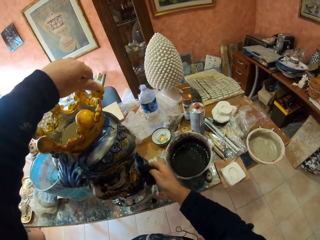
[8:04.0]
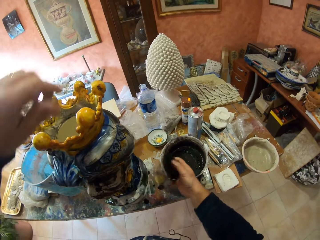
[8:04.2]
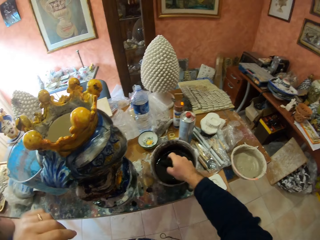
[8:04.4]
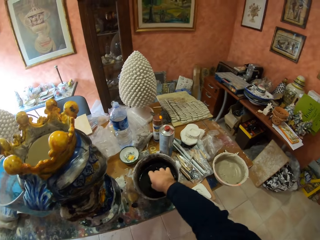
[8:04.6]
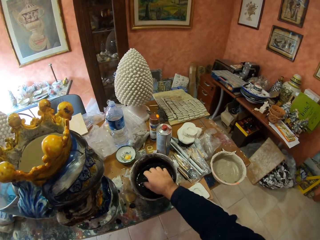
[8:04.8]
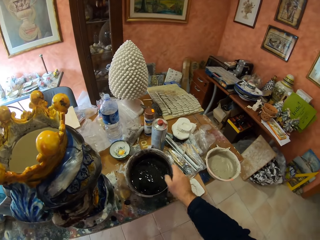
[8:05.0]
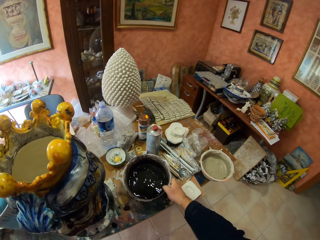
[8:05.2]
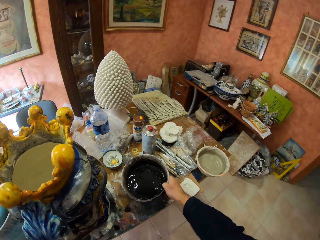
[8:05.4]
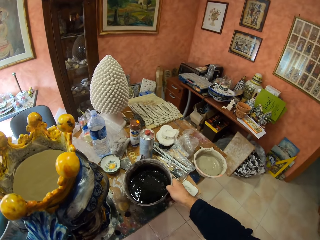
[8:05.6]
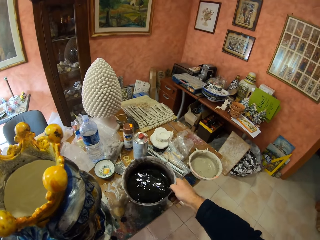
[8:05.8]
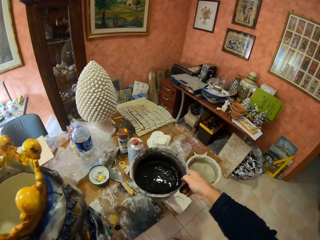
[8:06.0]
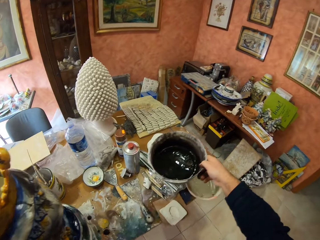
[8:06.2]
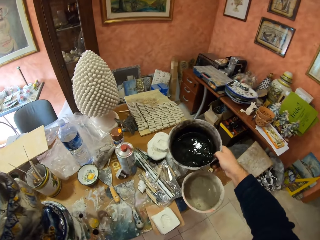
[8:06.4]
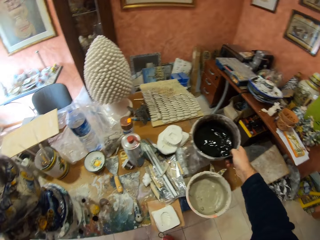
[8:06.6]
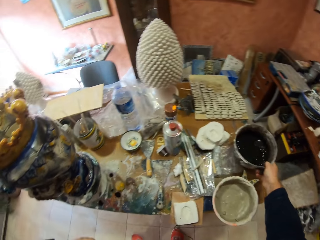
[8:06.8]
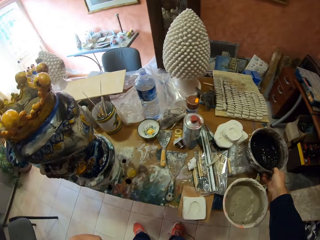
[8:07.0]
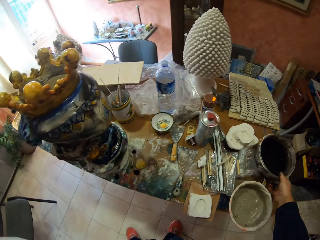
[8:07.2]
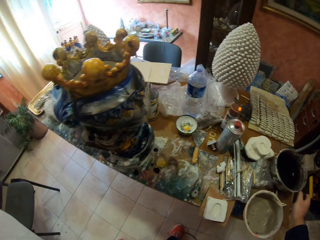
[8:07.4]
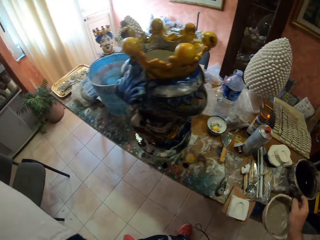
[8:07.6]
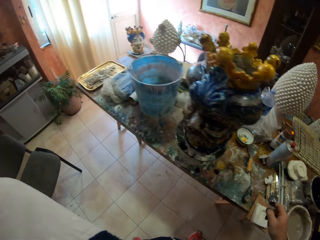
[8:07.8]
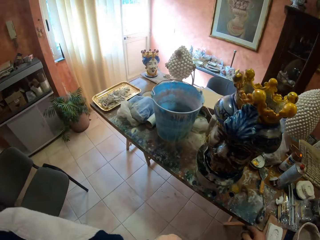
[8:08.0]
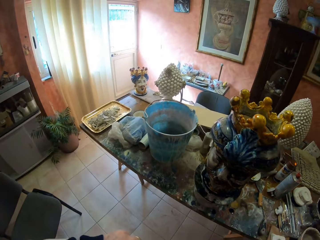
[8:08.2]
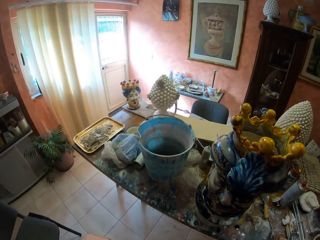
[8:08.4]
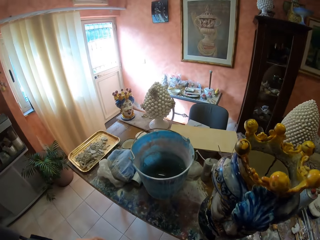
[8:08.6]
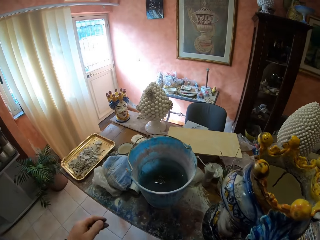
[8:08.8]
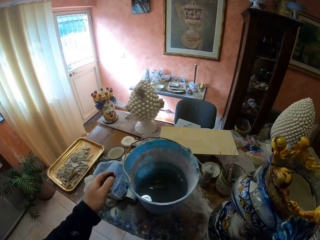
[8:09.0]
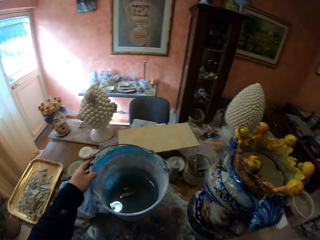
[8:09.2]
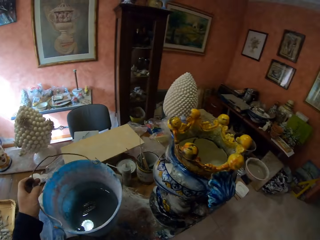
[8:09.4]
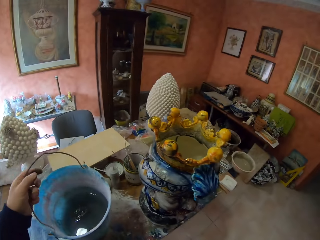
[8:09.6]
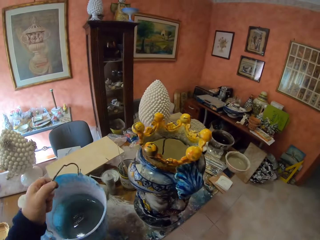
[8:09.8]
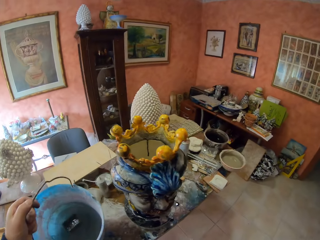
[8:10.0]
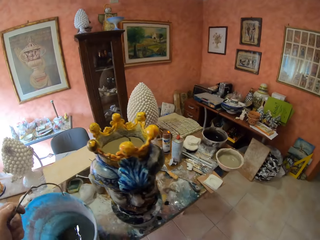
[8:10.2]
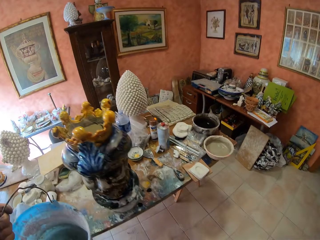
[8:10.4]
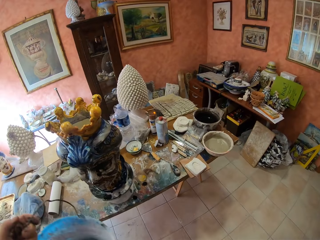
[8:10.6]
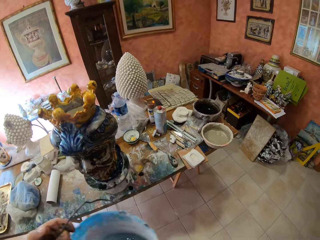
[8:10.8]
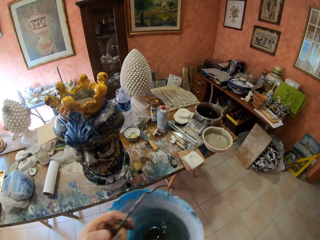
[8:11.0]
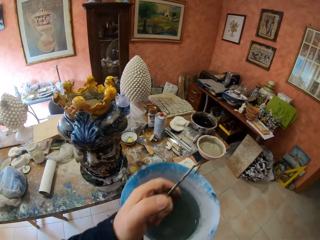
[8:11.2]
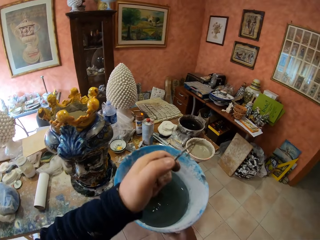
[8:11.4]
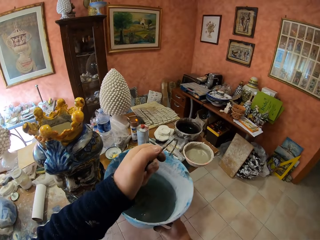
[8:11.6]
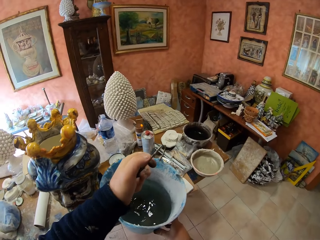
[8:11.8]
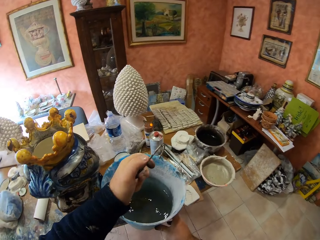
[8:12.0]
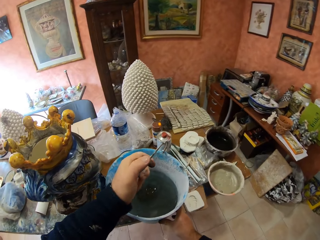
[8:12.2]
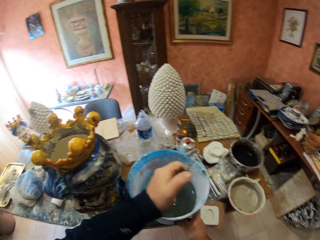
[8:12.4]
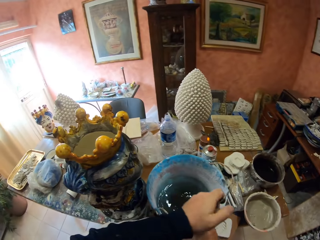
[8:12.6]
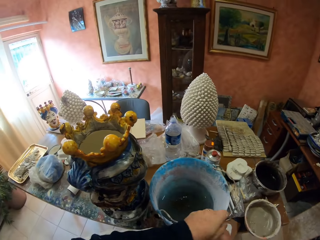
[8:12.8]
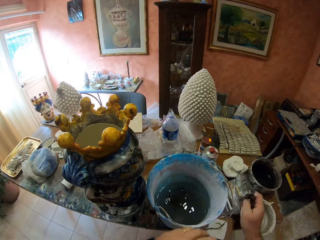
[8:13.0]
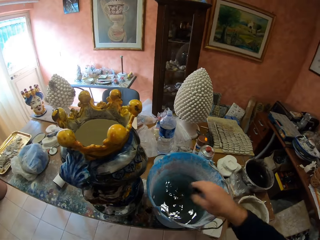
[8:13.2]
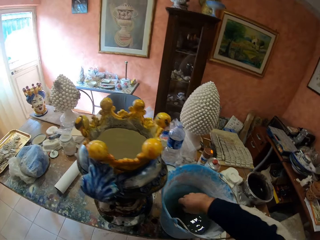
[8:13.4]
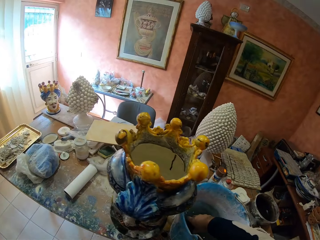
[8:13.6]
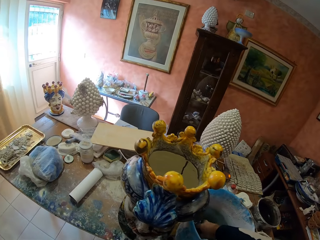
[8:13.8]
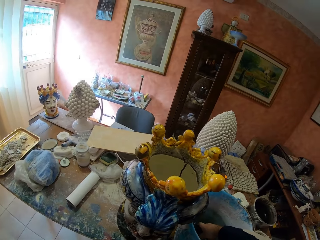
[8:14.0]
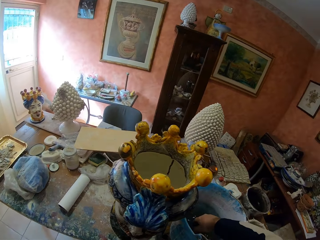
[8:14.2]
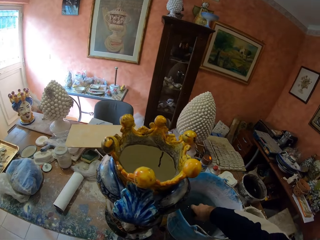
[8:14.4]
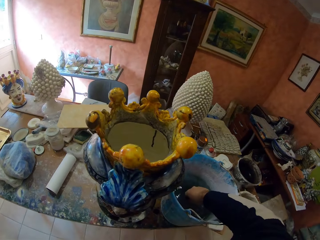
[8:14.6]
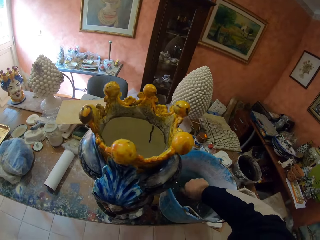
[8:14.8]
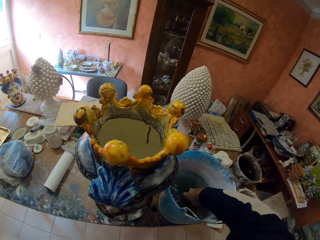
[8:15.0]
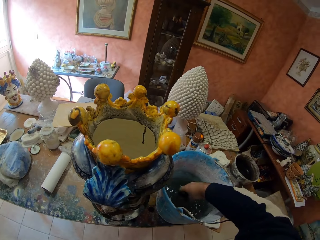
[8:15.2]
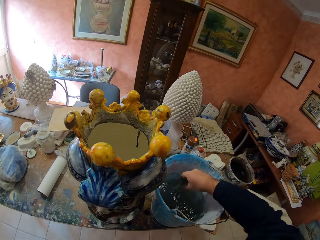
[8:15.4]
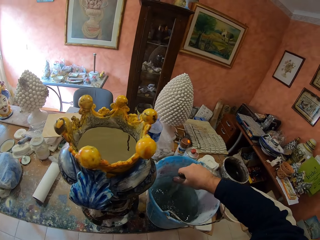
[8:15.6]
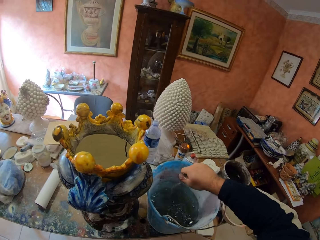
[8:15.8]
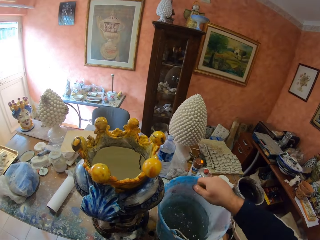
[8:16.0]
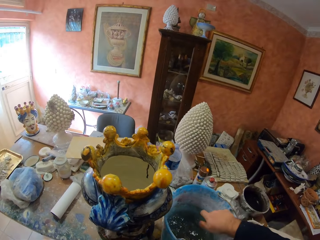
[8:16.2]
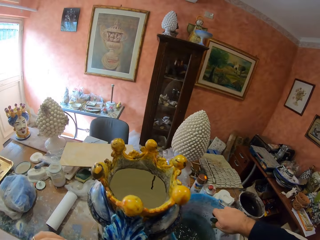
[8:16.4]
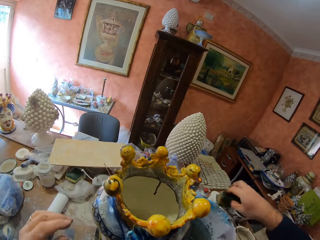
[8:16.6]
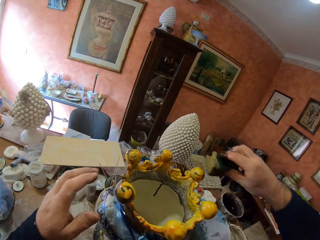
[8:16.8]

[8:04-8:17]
The camera wearer dips the fabric or scraper in the vase. They lift the bowl or bucket of something. They put the bowl on the table. They walk beside the table. They lift a bucket. They put the bucket on the table. They dip the fabric in the bucket. They pick up a scraper in the bucket. They squeeze the fabric.

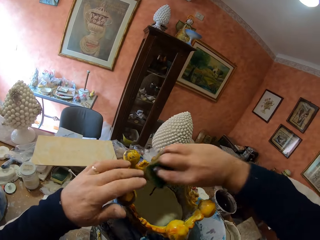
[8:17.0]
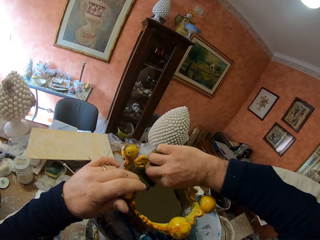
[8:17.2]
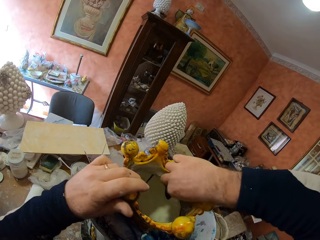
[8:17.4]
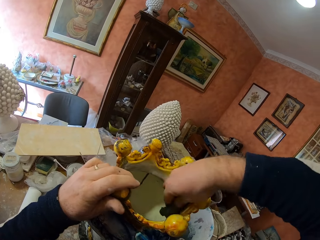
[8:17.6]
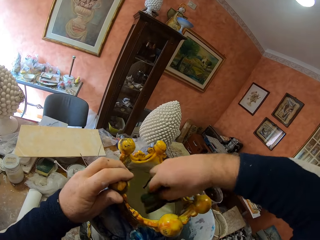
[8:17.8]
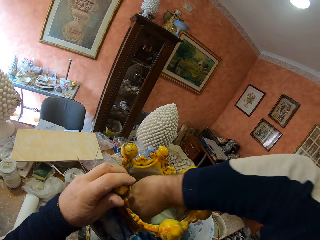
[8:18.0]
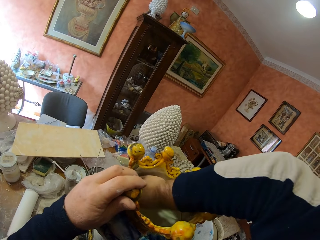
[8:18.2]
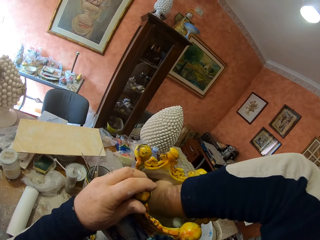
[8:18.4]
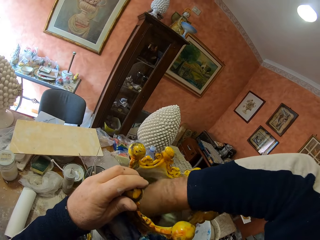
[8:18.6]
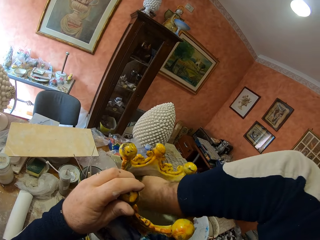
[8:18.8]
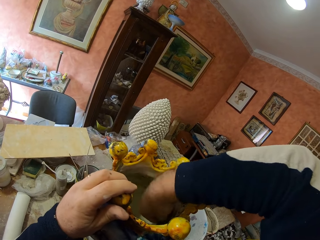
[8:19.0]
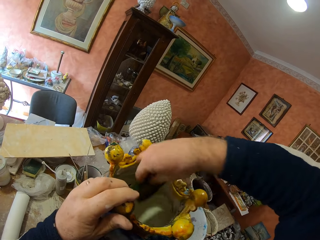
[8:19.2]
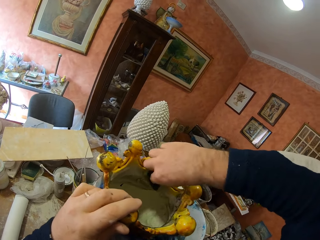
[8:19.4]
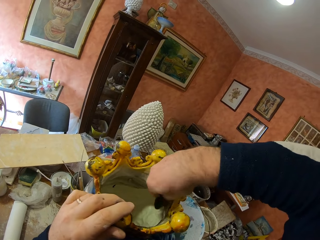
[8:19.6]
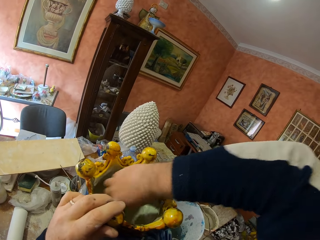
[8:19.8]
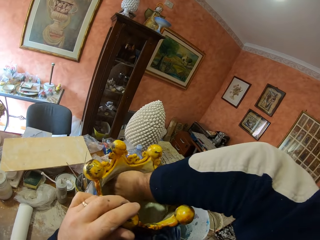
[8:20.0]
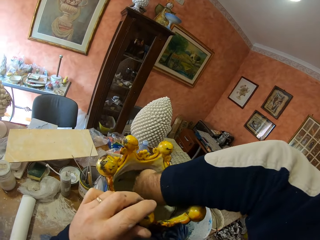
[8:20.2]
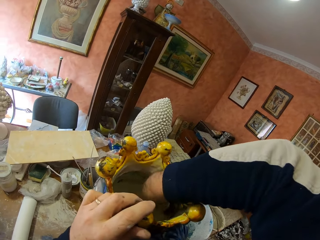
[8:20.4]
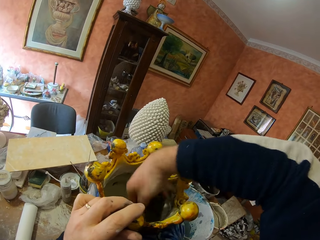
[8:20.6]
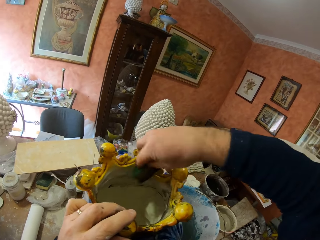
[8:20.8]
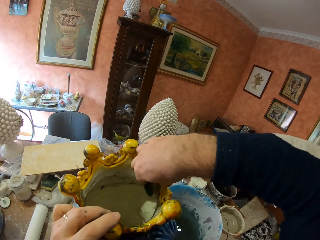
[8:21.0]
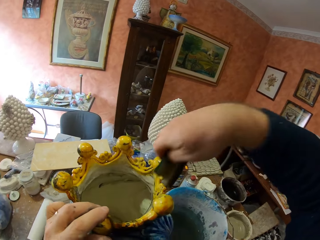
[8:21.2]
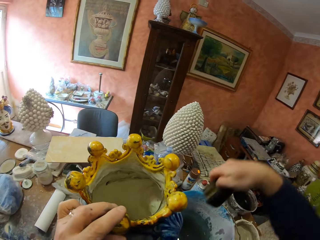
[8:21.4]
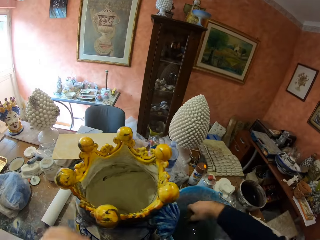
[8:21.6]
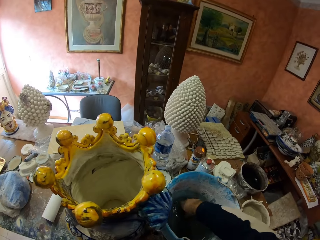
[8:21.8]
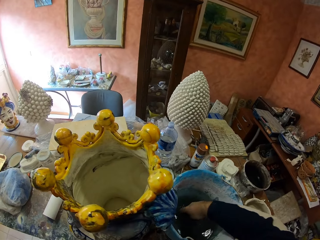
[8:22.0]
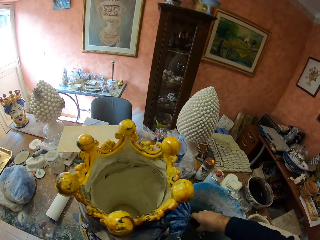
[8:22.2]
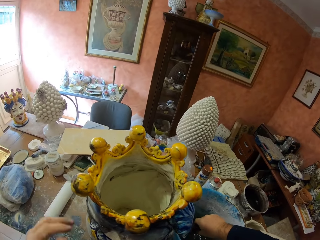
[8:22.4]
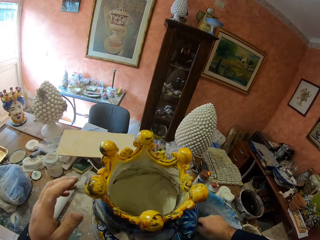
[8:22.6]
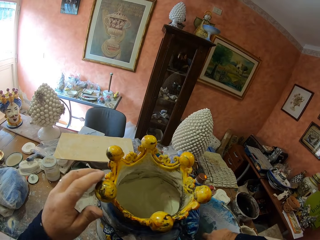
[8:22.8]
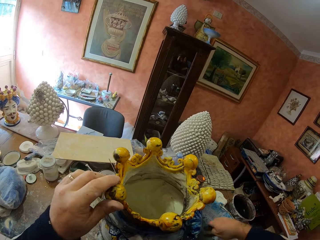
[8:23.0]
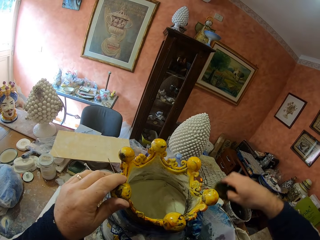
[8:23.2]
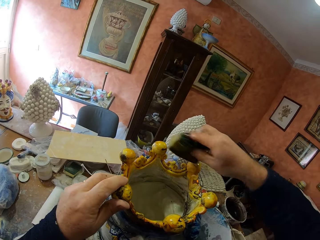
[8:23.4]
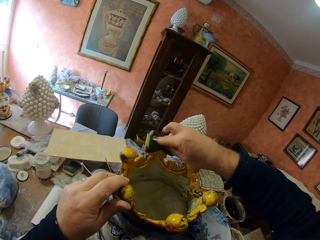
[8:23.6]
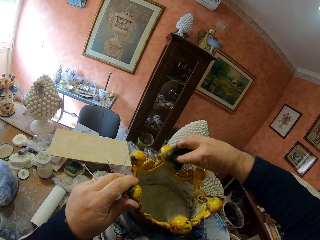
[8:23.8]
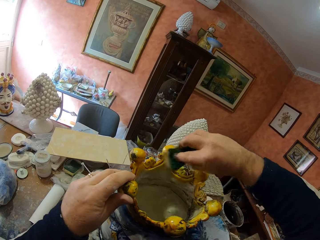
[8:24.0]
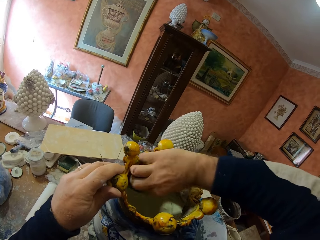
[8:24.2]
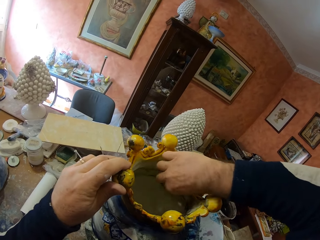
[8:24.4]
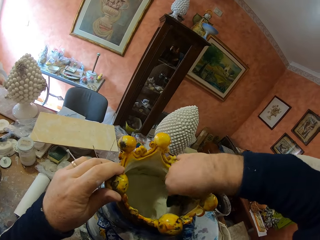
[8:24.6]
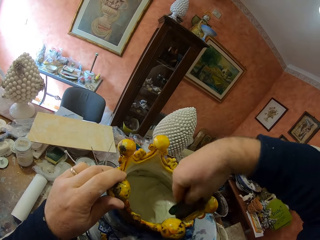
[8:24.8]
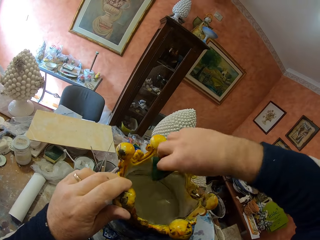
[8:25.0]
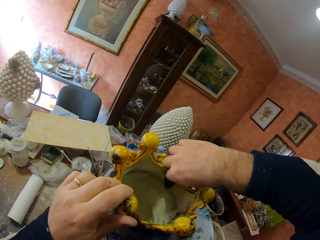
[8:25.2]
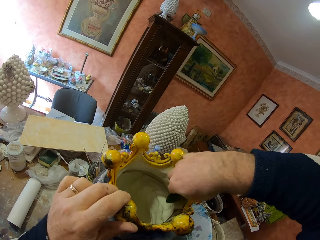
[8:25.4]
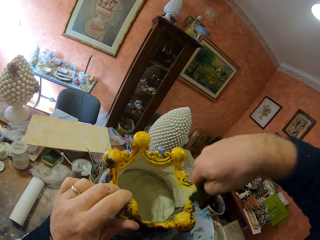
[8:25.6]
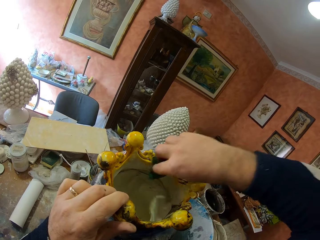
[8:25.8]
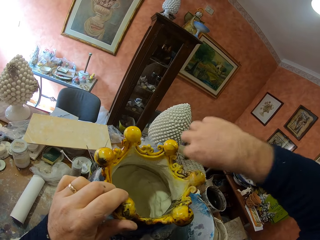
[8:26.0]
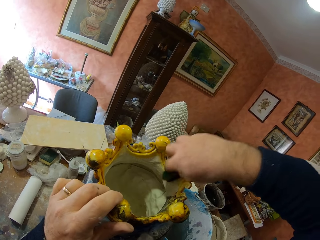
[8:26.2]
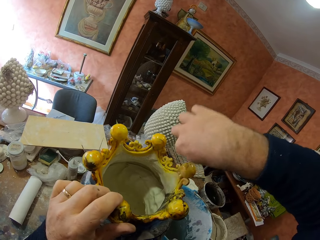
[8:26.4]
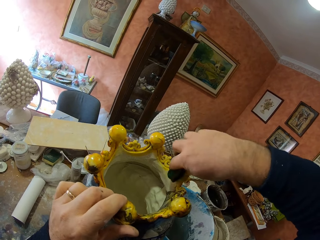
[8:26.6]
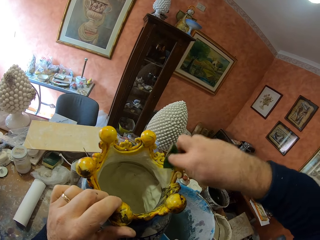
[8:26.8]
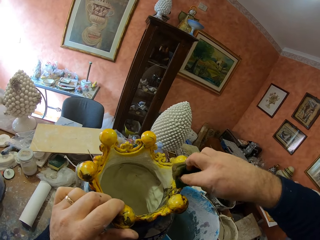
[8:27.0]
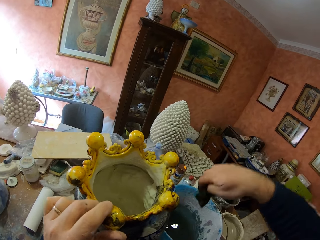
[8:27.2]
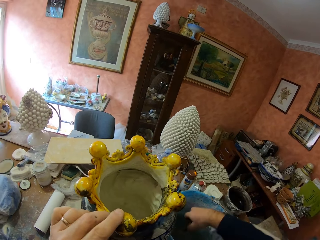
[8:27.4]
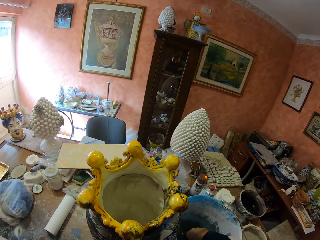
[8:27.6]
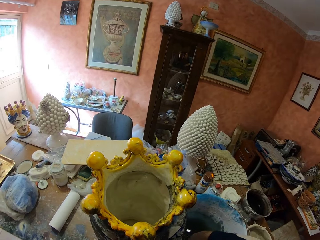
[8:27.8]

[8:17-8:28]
The camera wearer holds the vase. They scrape the vase. They wipe inside the vase. They dip the fabric in the bucket. They hold the vase. They clean the vase with the fabric.
